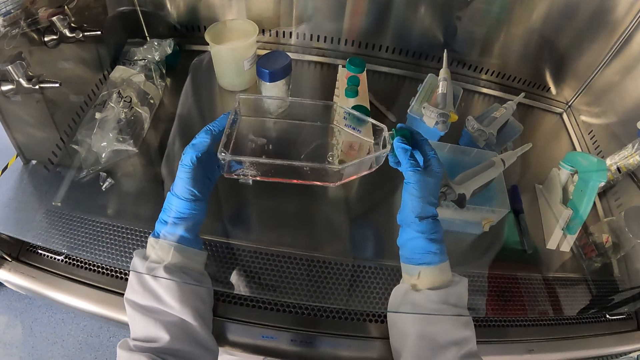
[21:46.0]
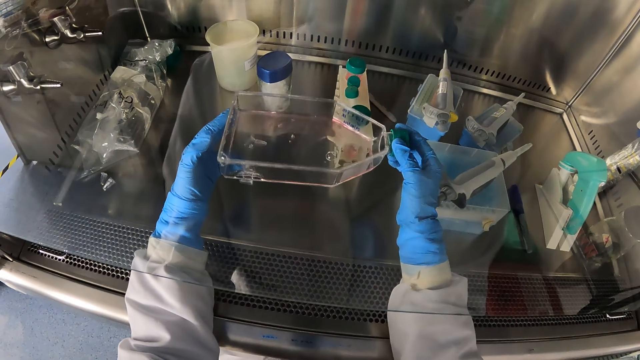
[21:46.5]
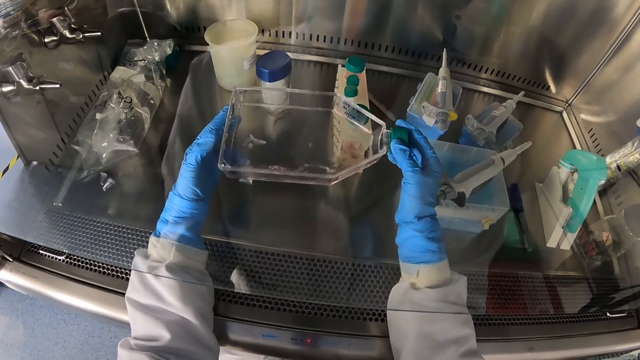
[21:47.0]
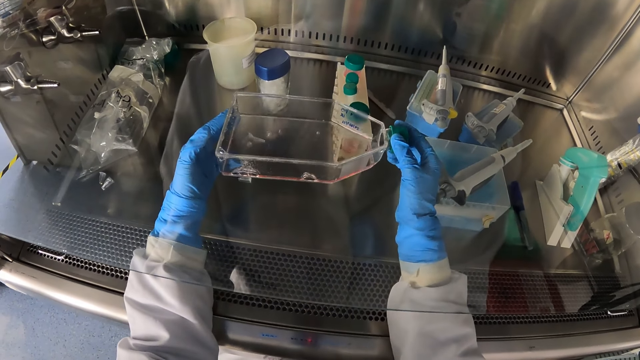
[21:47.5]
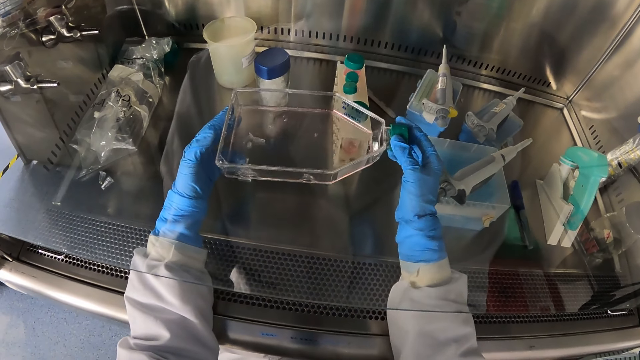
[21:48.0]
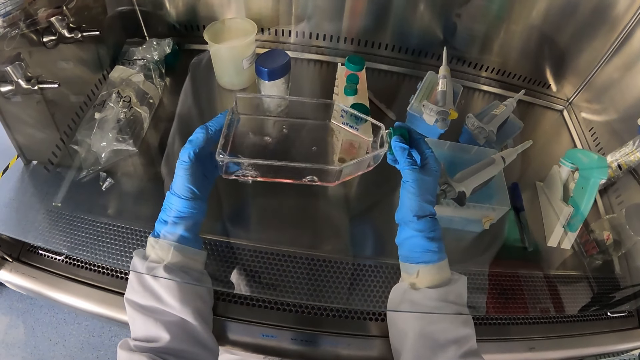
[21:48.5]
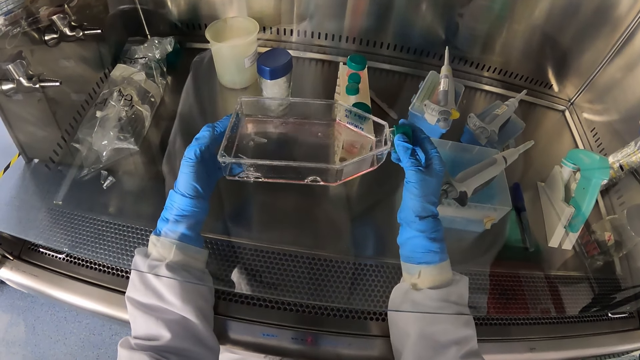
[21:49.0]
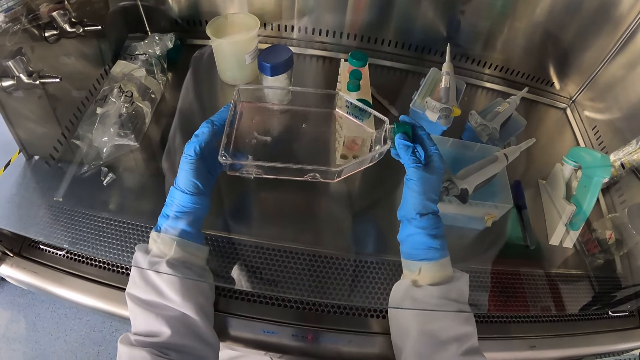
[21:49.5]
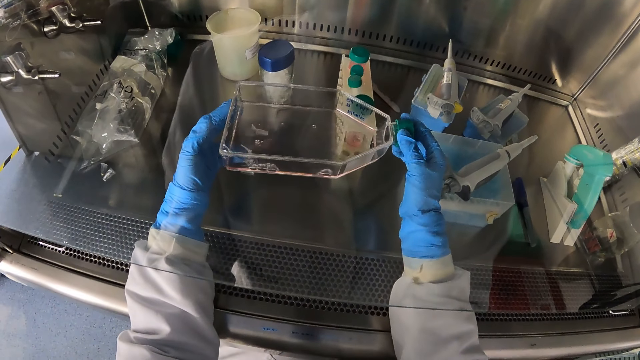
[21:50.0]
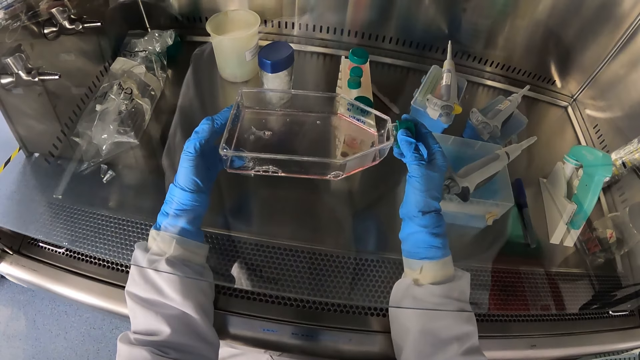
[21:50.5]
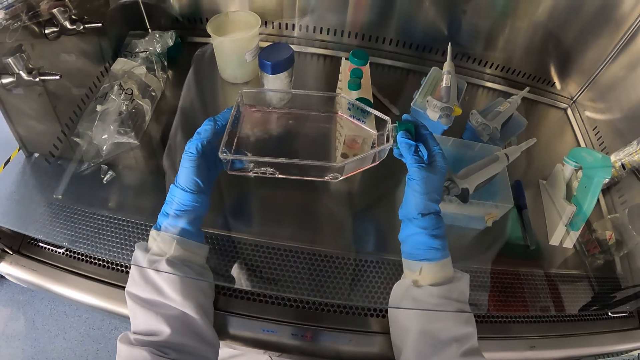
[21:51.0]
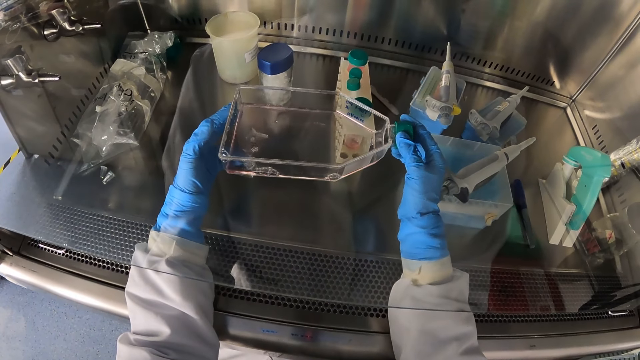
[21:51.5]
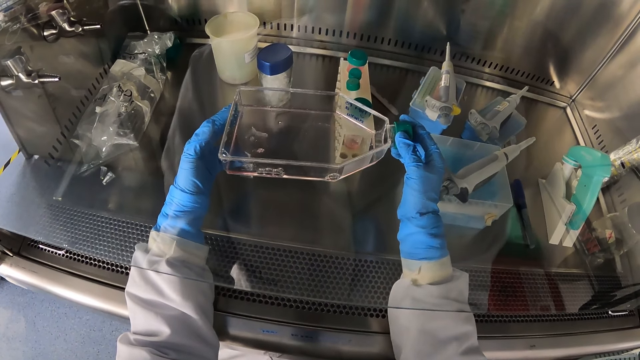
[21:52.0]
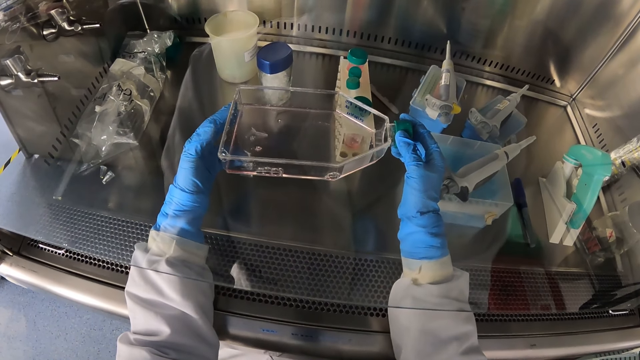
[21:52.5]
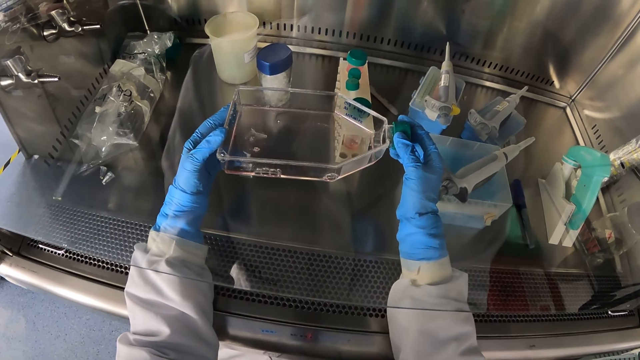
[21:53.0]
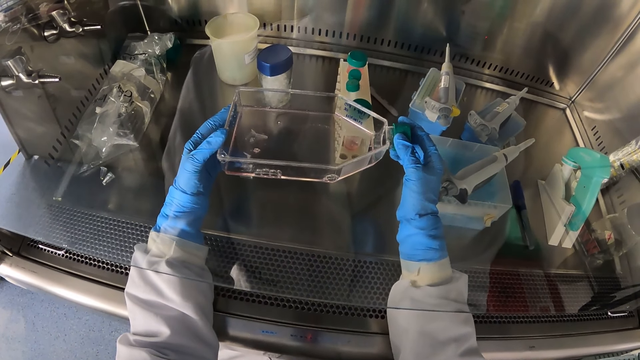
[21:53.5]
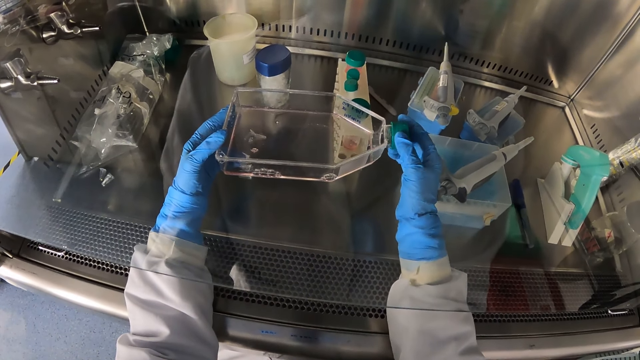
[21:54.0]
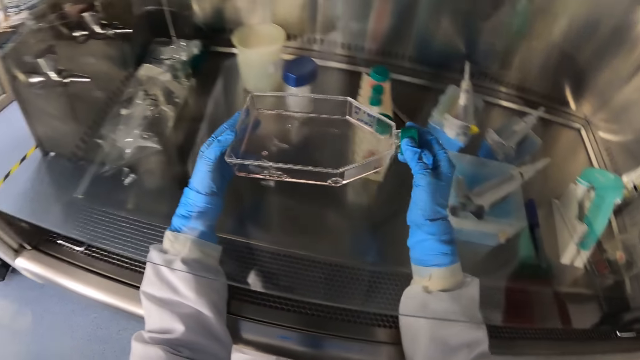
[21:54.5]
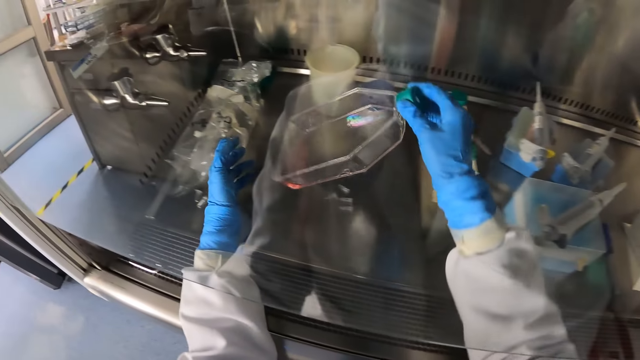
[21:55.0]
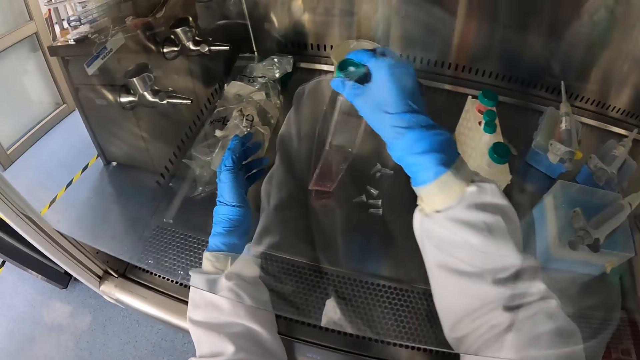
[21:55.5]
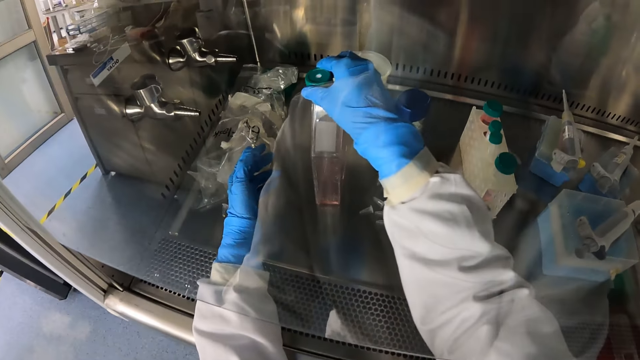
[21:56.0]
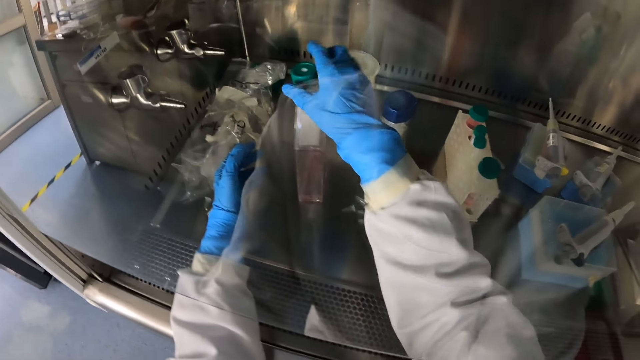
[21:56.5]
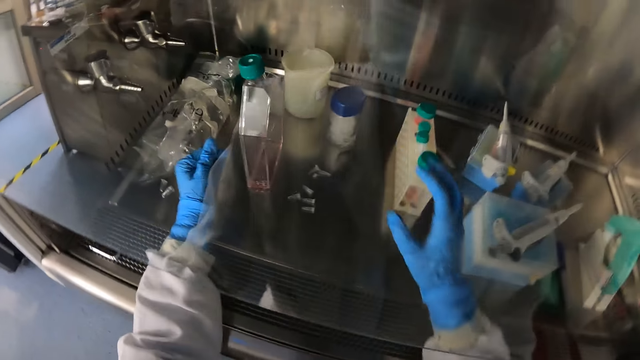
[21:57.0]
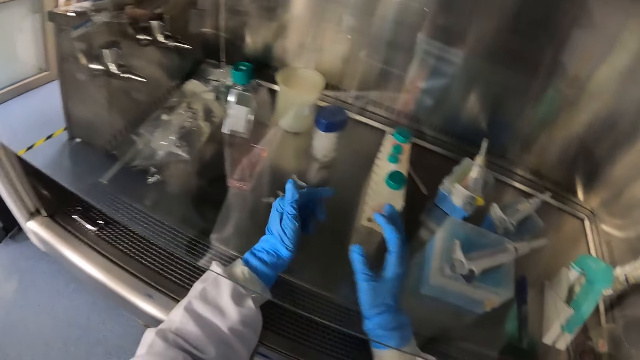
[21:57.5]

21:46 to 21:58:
The camera wearer drops the glass jar in his right hand in the lamina air flow chamber.

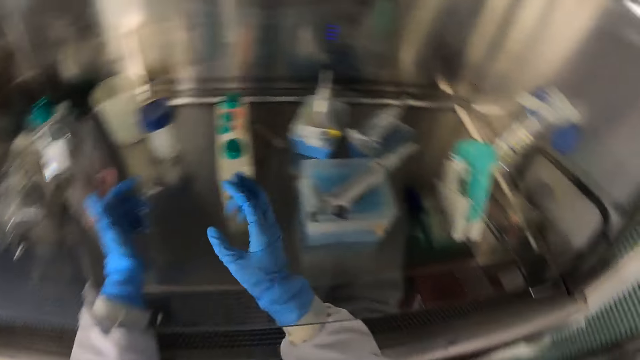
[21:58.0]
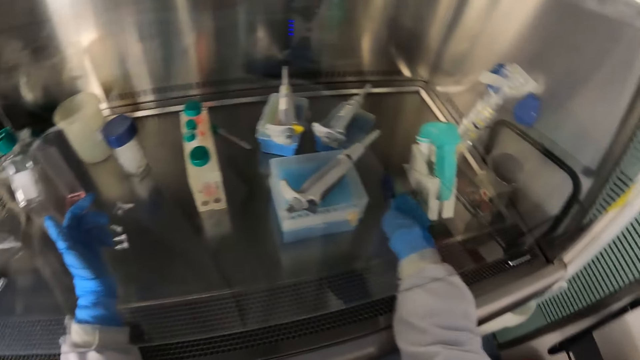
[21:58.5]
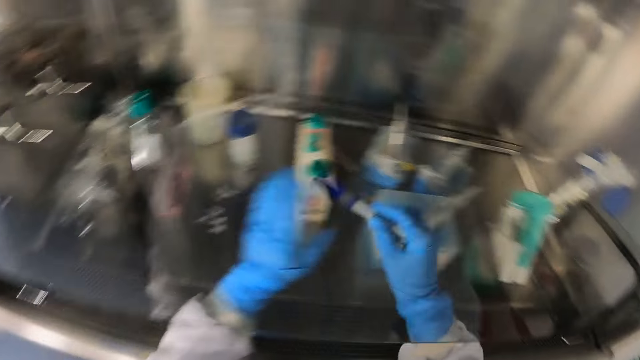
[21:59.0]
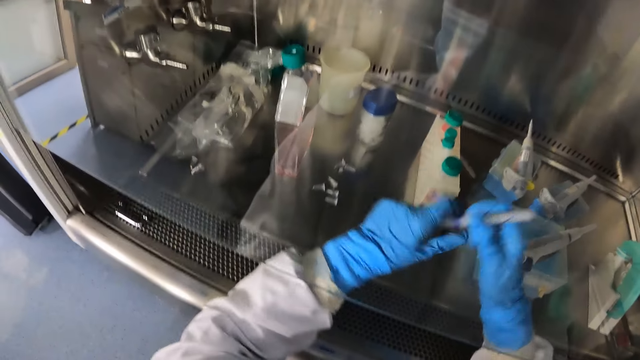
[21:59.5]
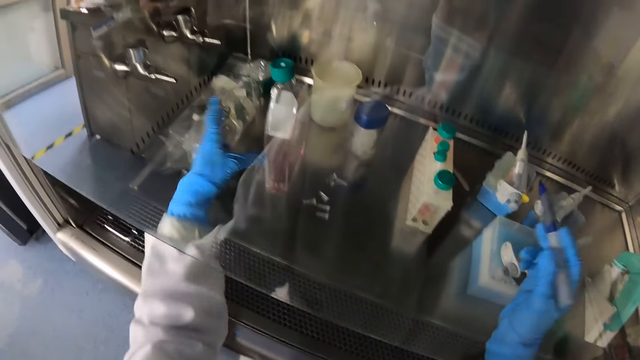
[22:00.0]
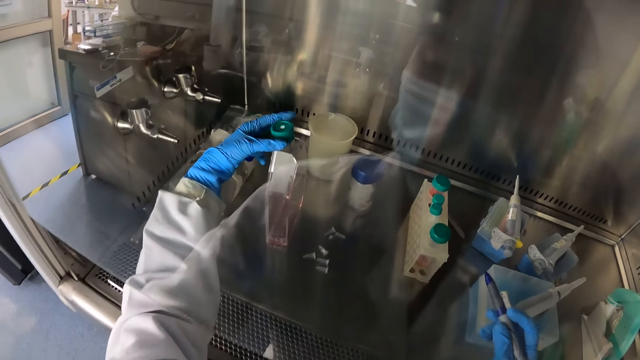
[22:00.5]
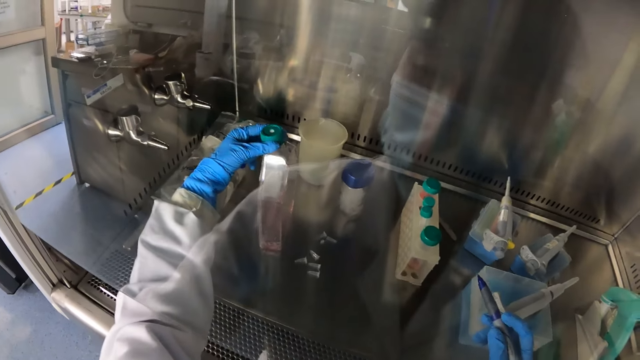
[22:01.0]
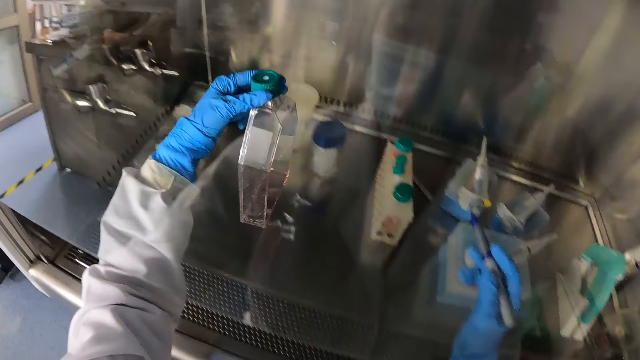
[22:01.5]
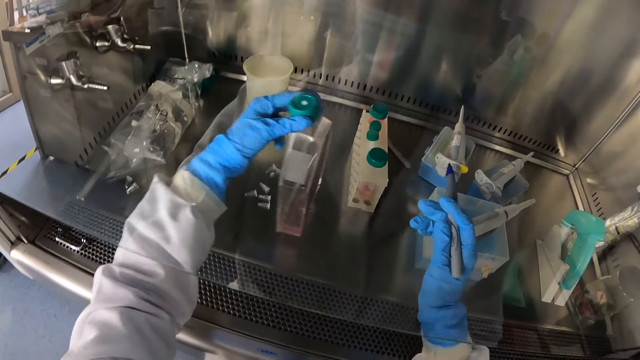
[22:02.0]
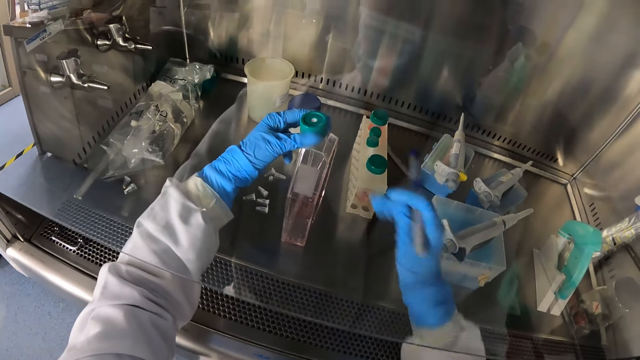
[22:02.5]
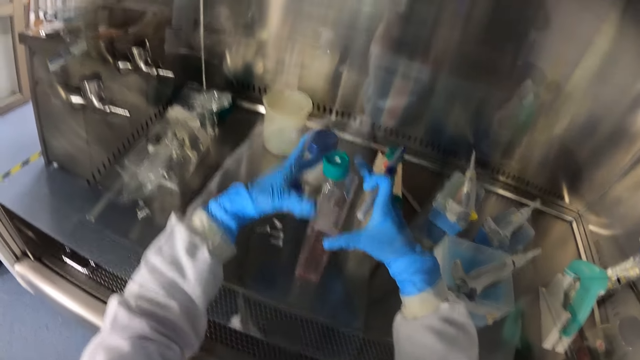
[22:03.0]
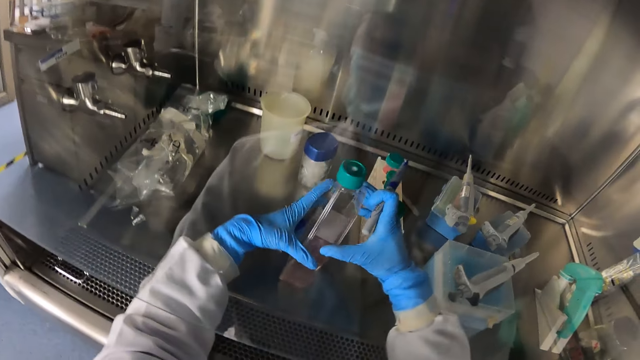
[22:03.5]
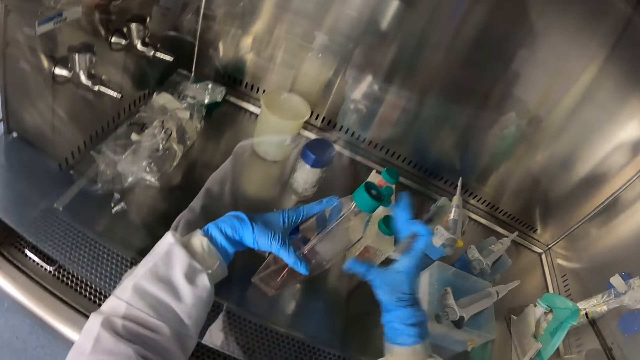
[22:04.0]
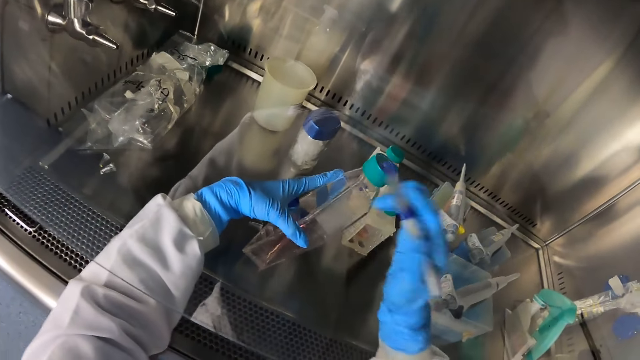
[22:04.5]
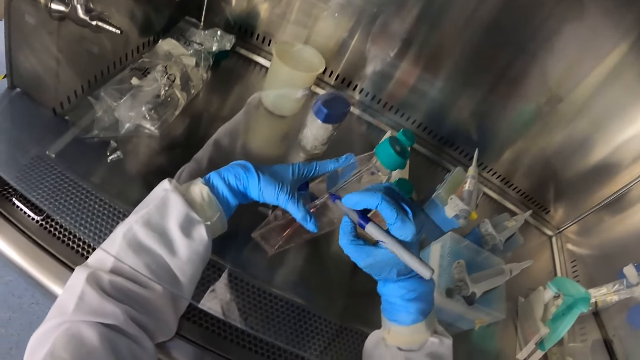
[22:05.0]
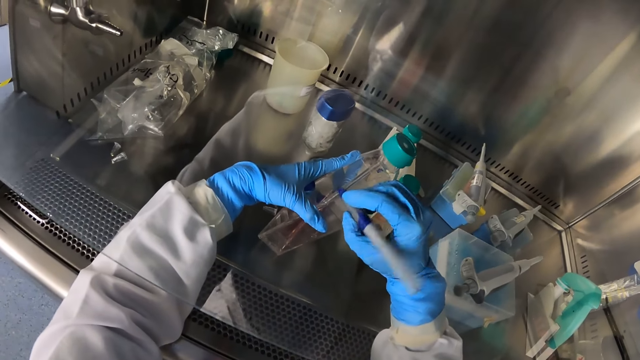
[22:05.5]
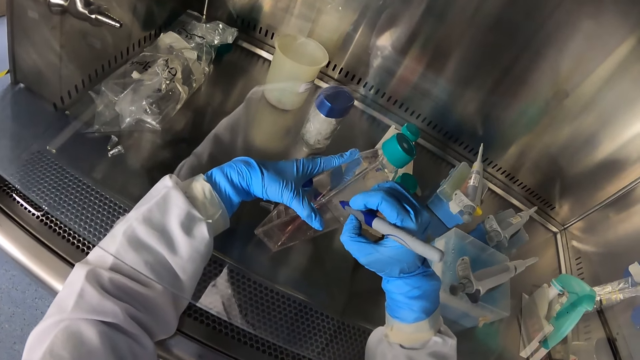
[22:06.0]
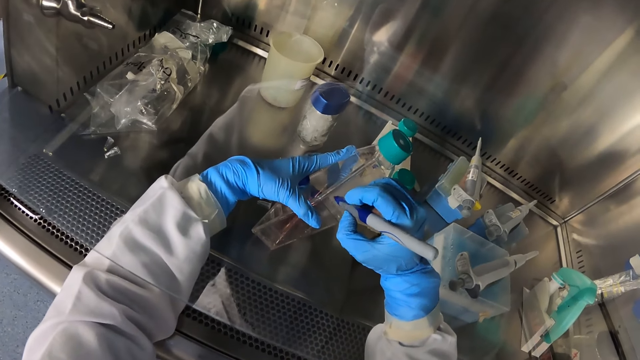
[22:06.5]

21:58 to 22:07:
The camera wearer picks up the marker pen from the lamina air flow chamber with his right hand. He adjusts the pen. He takes out the lid of the marker pen with his left hand. He moves the glass jar or bottle in the lamina air flow chamber with his left hand. He picks up the bottle. He puts the bottle down. He tilts the glass jar with both hands. He writes on the bottle.
